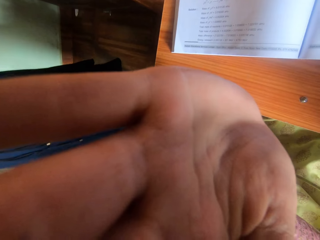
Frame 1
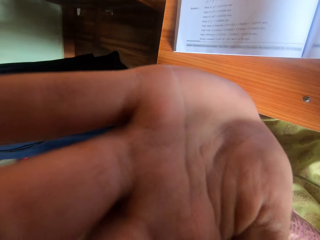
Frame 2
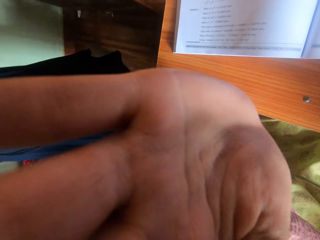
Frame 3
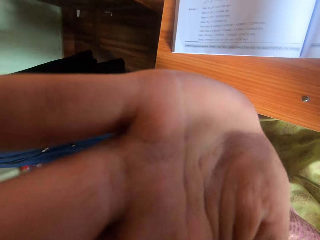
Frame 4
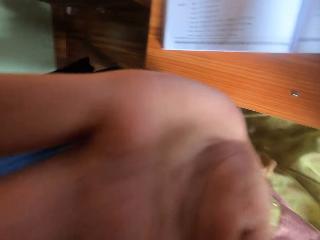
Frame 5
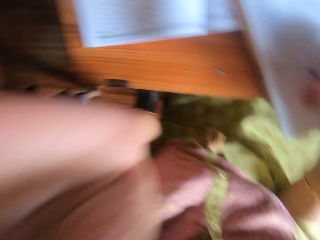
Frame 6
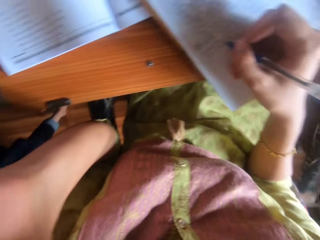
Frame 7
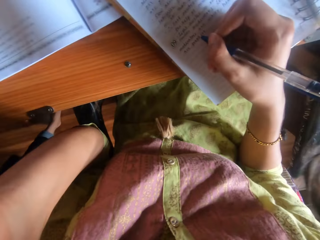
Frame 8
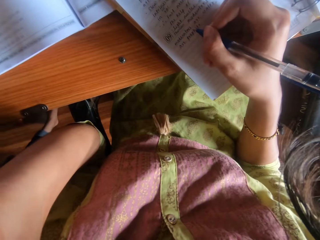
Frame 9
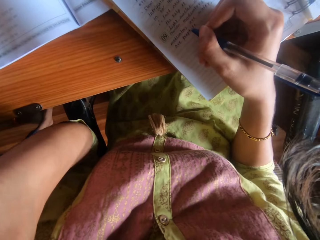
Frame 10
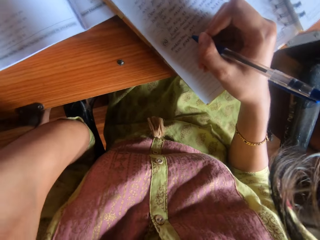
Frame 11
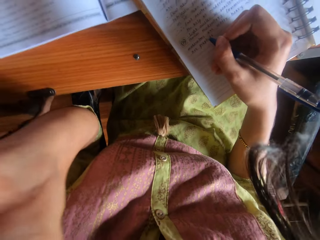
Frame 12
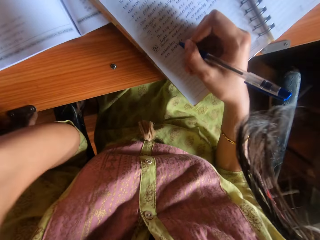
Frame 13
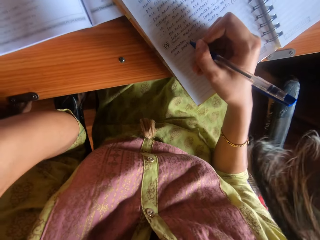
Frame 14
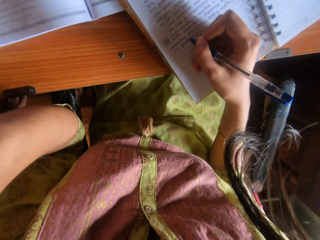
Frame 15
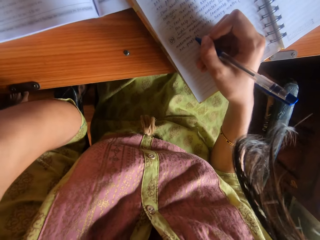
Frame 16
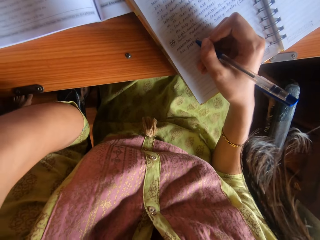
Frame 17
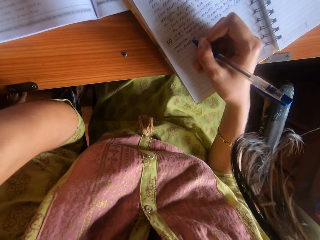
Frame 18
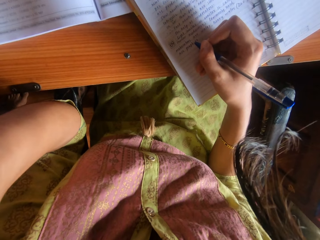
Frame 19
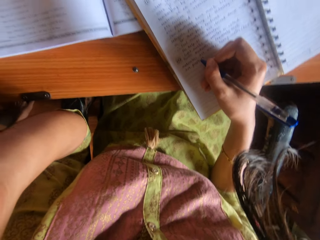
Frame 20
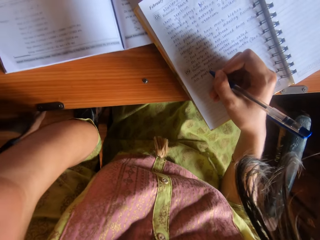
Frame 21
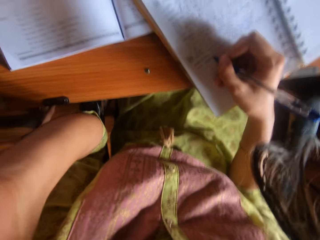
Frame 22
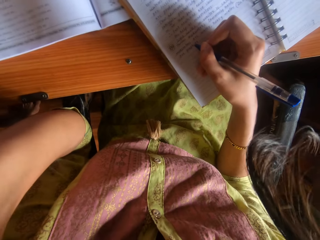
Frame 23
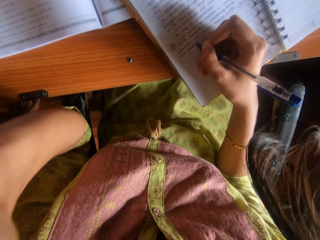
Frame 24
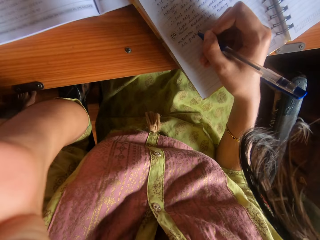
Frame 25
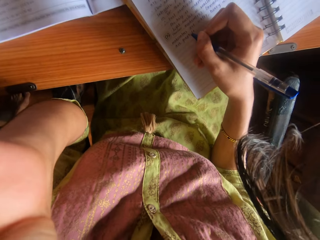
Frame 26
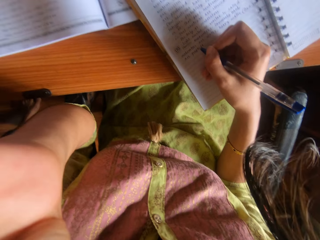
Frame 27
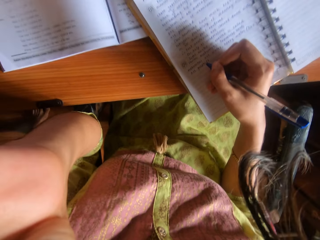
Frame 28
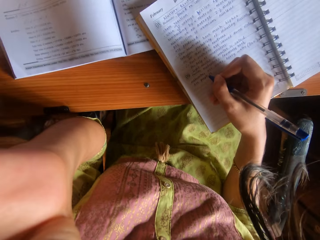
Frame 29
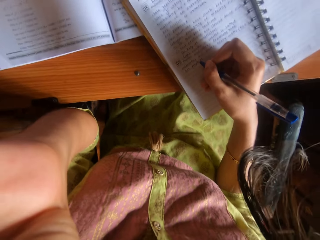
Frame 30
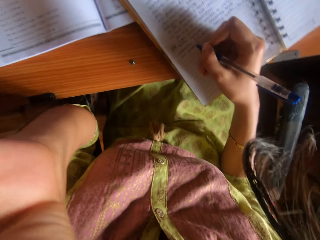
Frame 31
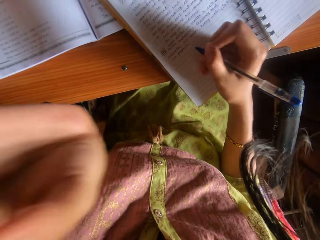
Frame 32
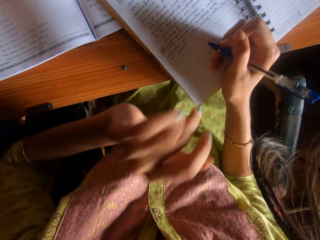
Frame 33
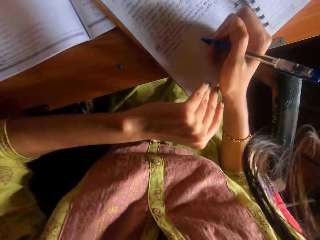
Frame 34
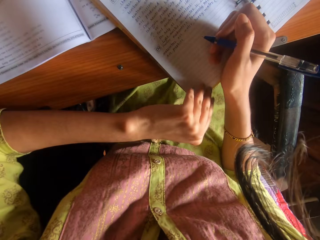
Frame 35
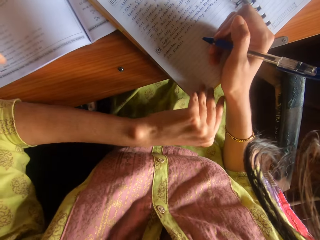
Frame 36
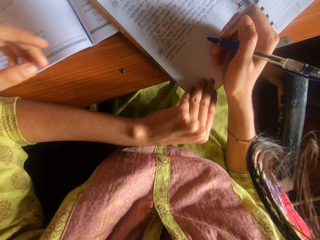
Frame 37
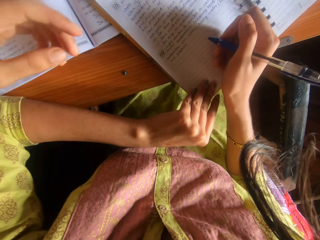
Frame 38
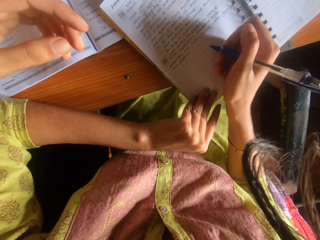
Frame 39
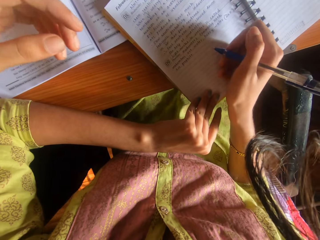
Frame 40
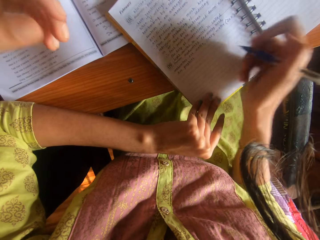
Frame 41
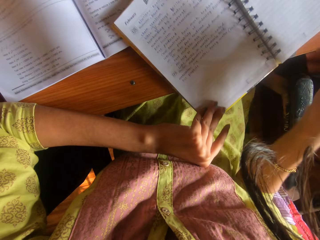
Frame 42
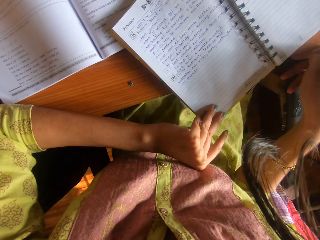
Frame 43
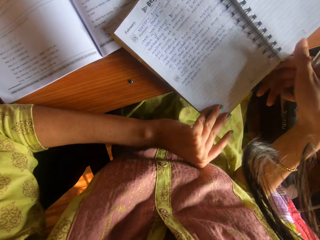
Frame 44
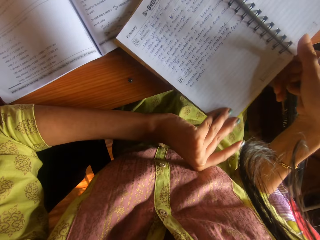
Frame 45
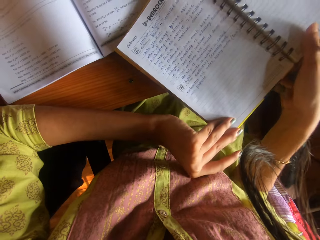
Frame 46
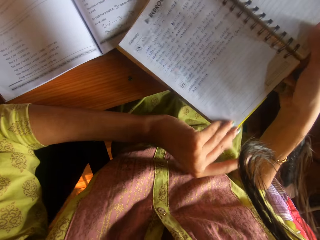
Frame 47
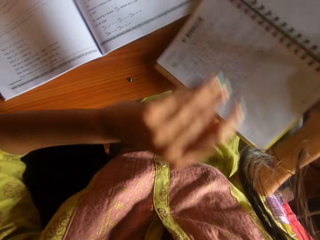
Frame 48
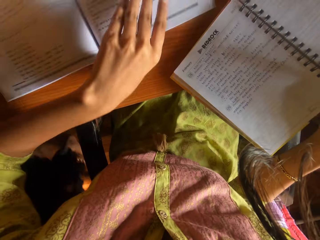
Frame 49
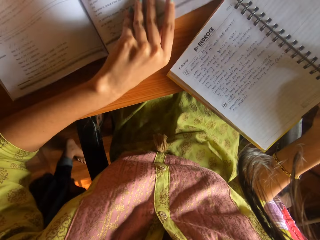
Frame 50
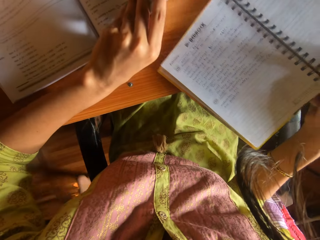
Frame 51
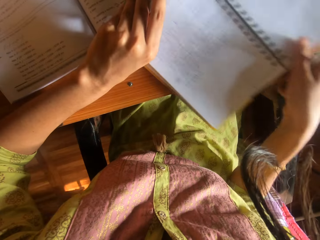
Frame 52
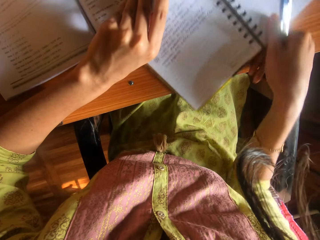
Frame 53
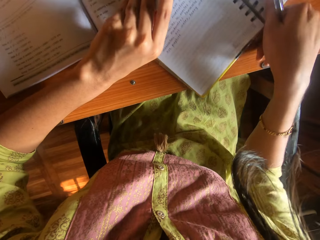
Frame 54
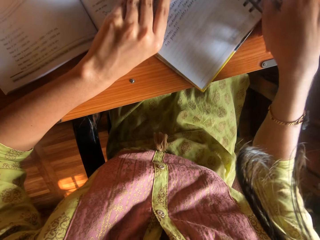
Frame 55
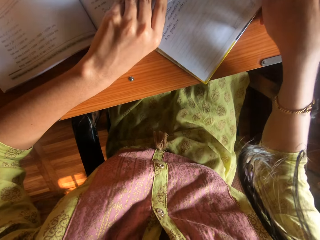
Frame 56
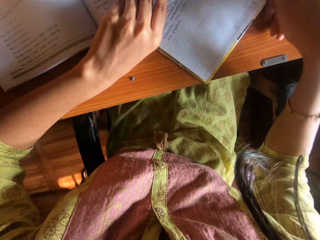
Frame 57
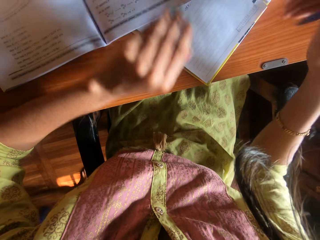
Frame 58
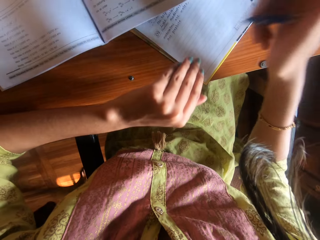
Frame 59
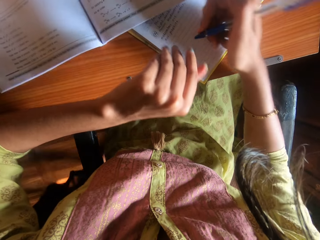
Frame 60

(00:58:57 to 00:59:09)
The camera wearer adjusts a camera on her head with her left hand. She converses with the woman. She holds the book on the table with her left hand. She places her hand back on the book. She moves the book on the table with her left hand. She lifts the book from the table with both hands. She lifts the book from the table with her left hand. She moves the book on the table with her right hand. She drops the book on the table with her left hand.

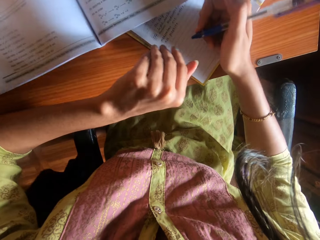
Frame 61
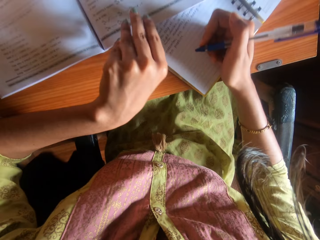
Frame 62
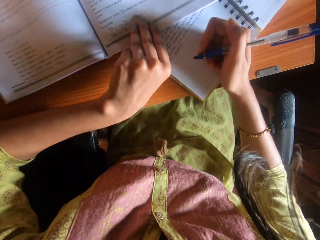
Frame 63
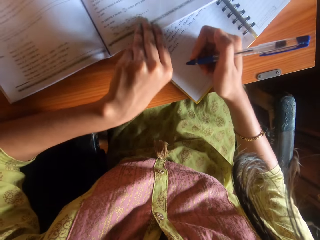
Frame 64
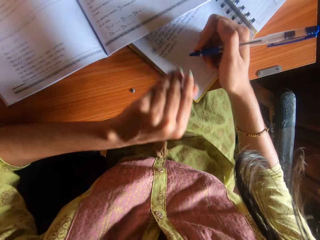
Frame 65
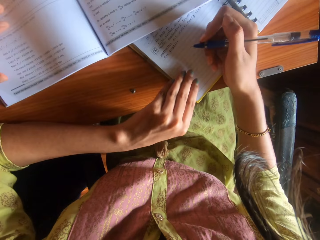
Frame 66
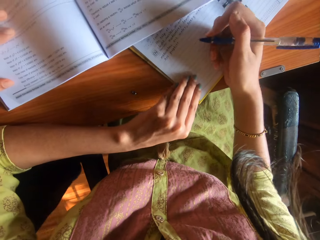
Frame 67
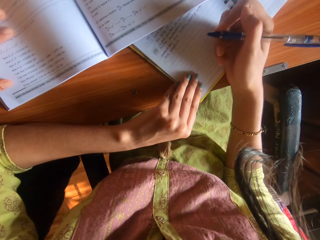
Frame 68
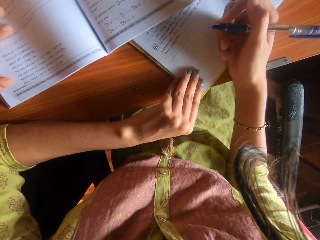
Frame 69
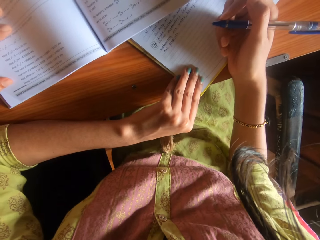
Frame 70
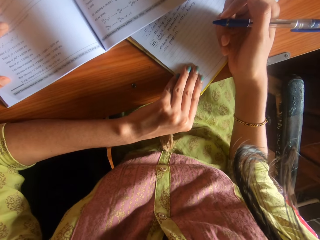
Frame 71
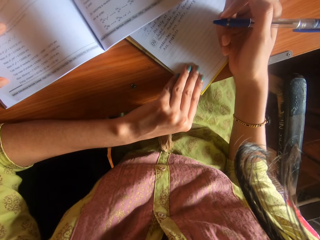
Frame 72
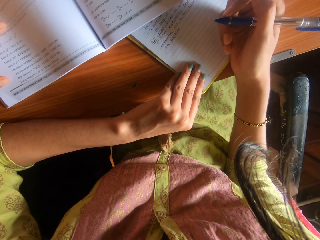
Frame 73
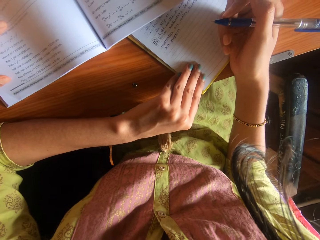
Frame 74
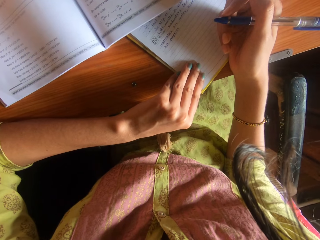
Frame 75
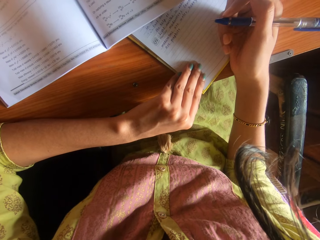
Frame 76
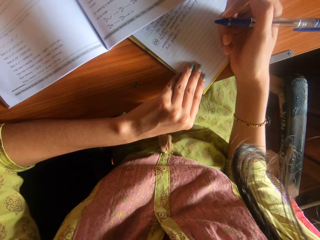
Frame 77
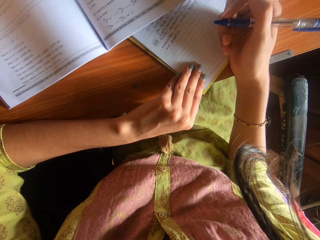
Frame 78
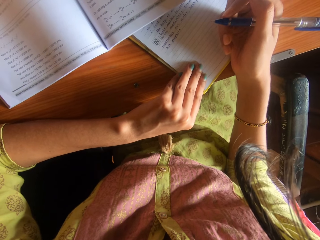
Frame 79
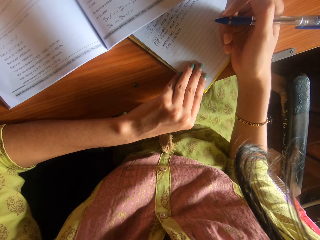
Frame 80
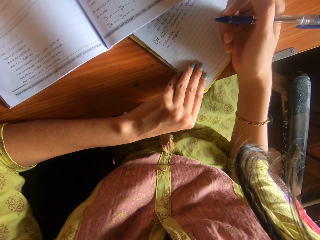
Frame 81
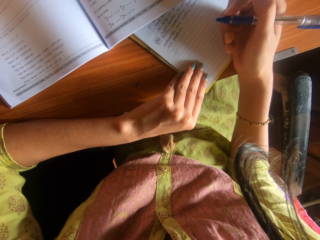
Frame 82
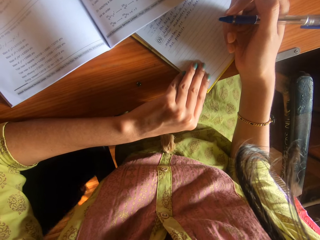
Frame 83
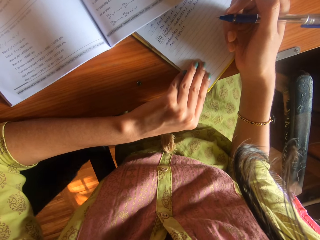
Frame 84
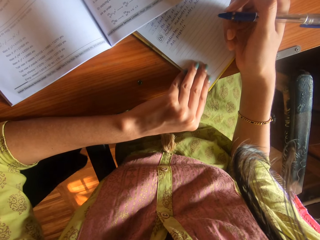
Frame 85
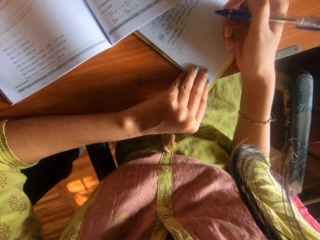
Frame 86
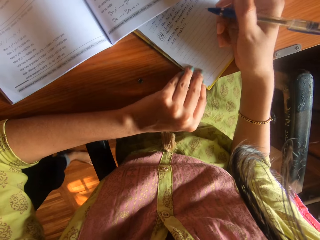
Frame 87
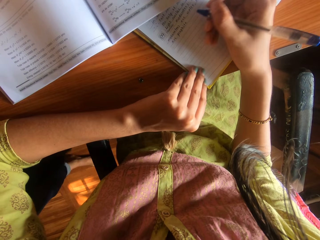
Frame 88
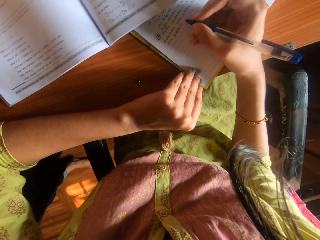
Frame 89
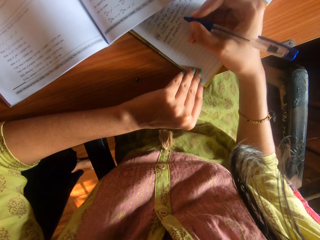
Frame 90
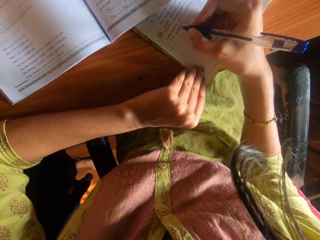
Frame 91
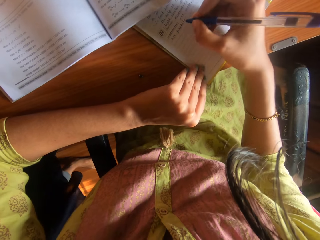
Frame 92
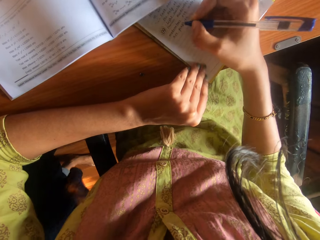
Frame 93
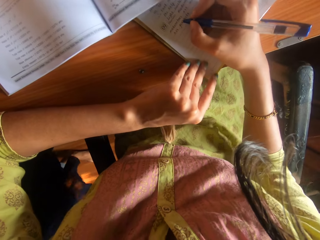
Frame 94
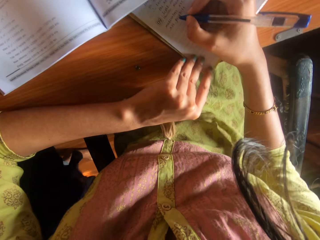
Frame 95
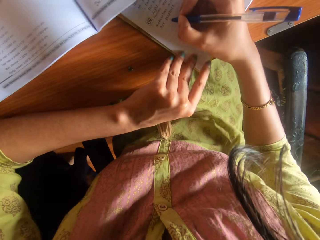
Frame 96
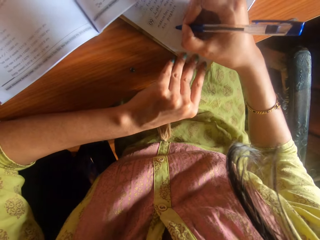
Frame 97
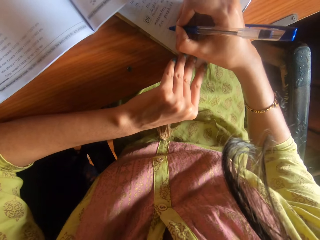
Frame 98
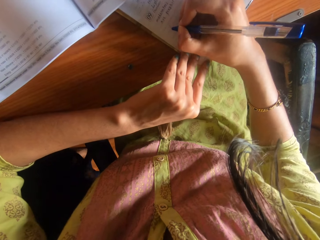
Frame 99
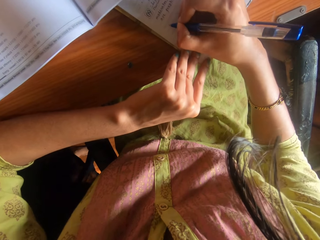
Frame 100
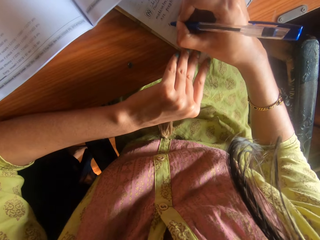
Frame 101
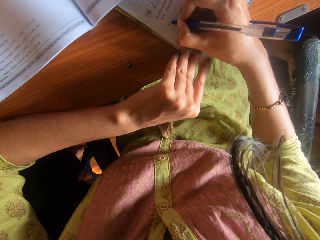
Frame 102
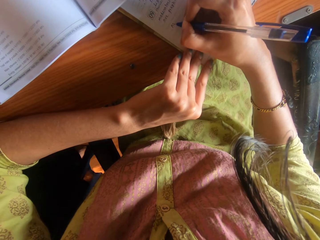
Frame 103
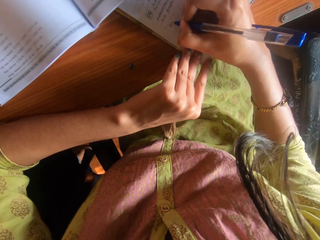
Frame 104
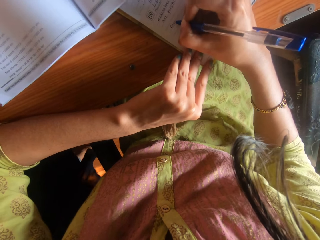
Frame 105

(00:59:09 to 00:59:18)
The camera wearer adjusts the book on the table with her right hand. She adjusts the book on the table with her left hand. She holds the book on the table with her left hand. Someone touches the book on the table with her right hand. The camera wearer stares at the book while holding it. She writes on the book with the pen in her right hand. The woman moves around. The camera wearer converses with the woman.
